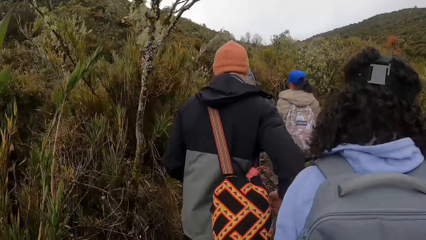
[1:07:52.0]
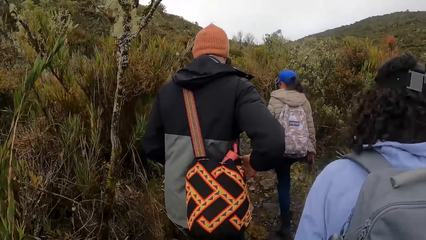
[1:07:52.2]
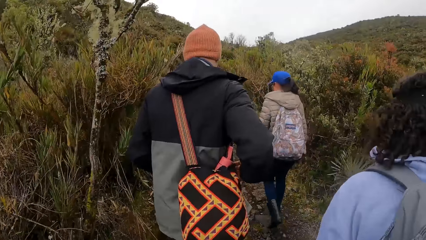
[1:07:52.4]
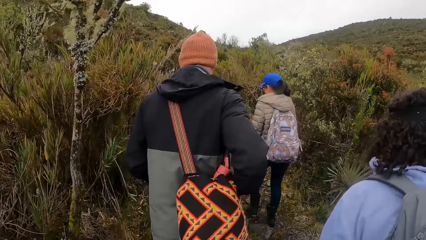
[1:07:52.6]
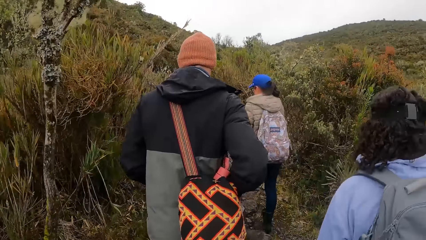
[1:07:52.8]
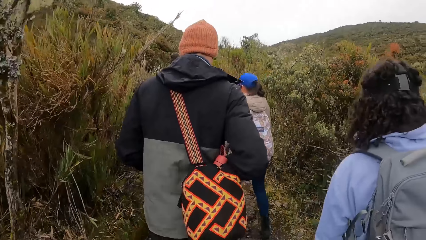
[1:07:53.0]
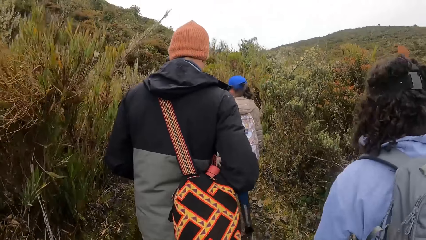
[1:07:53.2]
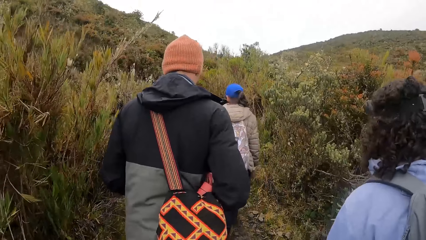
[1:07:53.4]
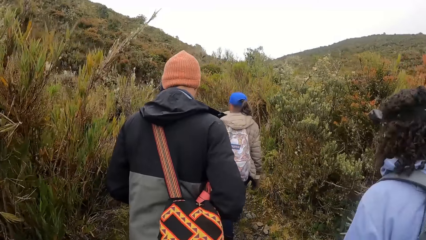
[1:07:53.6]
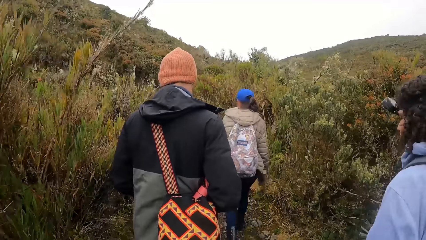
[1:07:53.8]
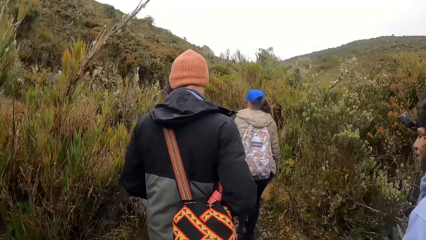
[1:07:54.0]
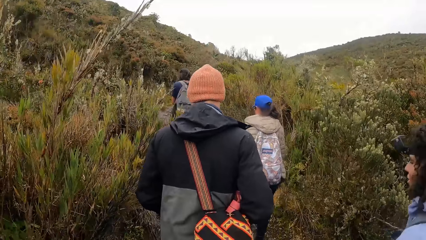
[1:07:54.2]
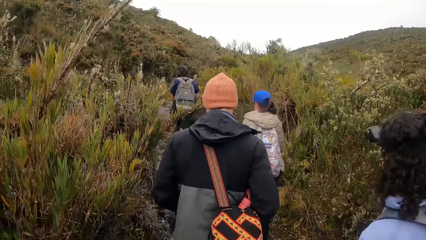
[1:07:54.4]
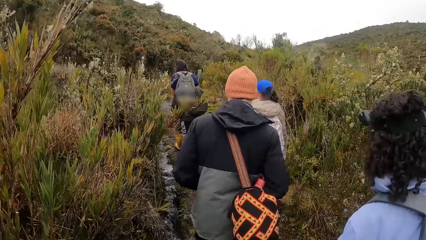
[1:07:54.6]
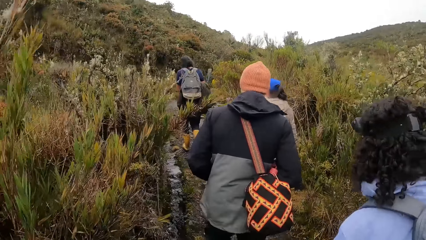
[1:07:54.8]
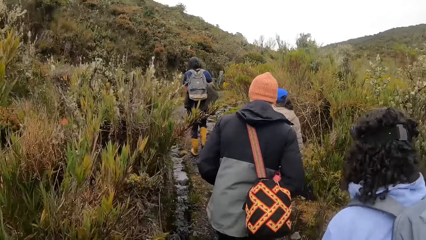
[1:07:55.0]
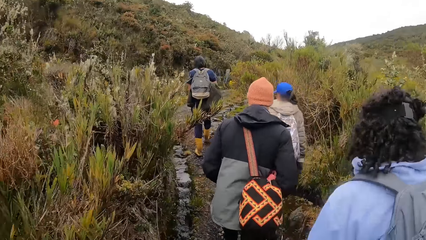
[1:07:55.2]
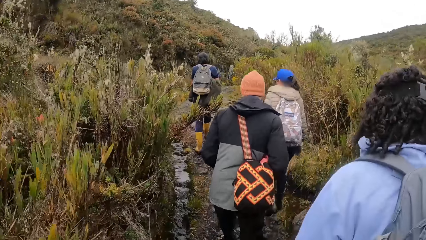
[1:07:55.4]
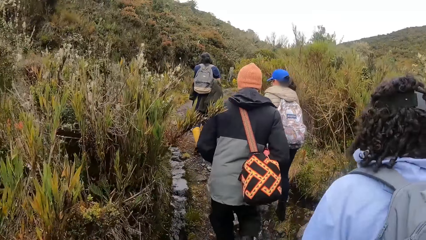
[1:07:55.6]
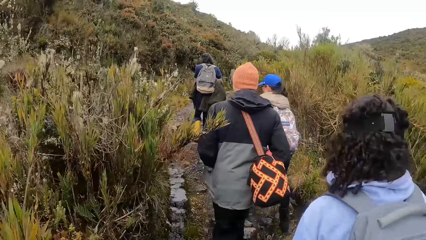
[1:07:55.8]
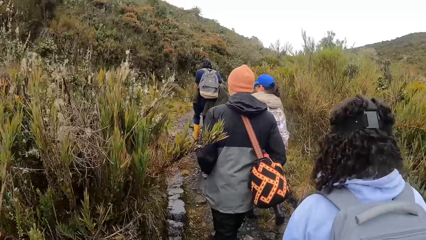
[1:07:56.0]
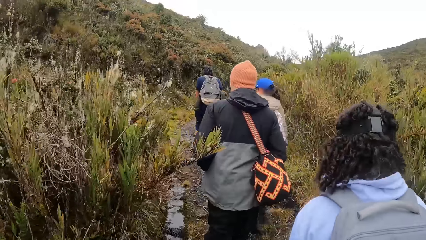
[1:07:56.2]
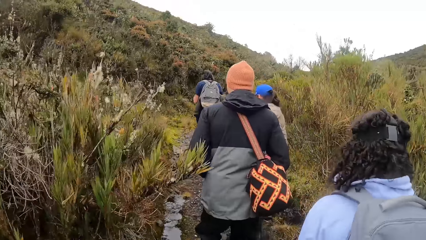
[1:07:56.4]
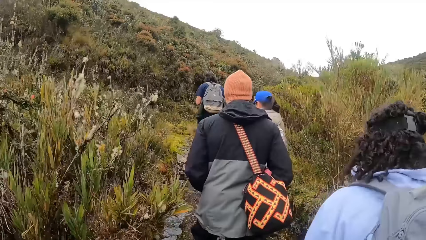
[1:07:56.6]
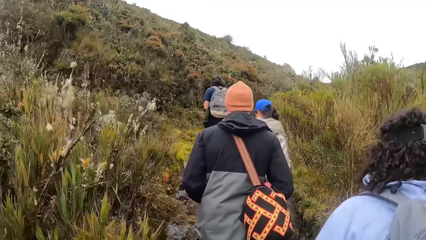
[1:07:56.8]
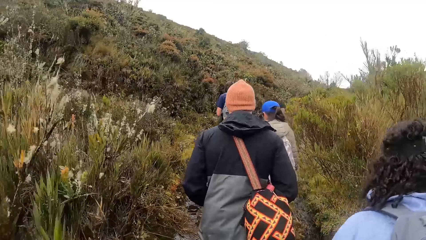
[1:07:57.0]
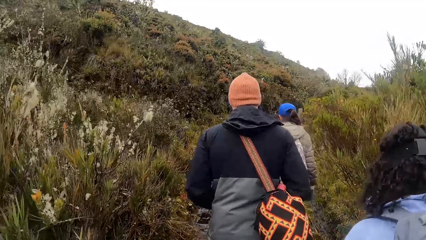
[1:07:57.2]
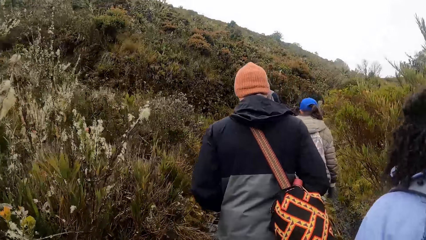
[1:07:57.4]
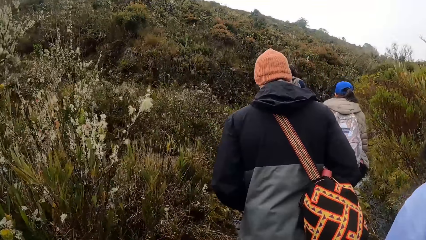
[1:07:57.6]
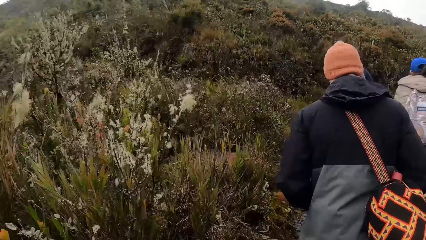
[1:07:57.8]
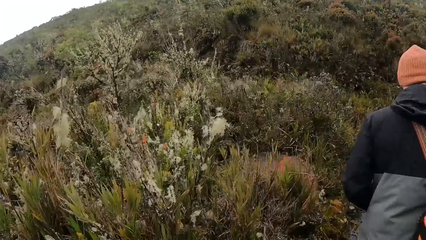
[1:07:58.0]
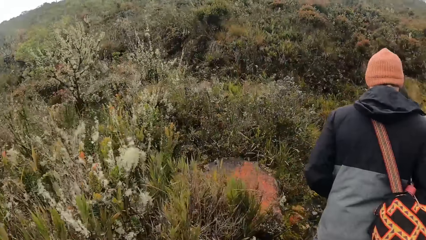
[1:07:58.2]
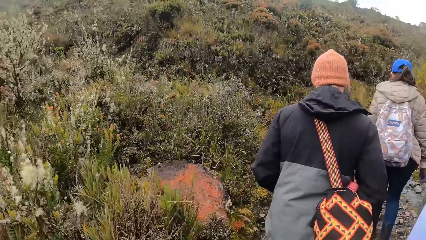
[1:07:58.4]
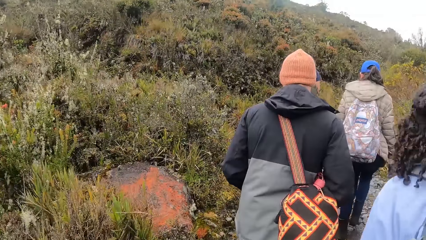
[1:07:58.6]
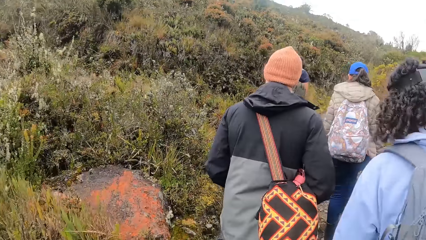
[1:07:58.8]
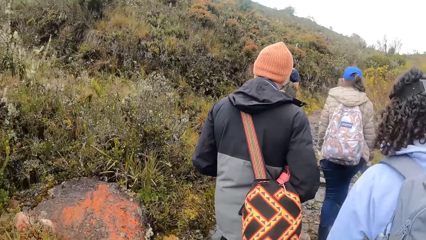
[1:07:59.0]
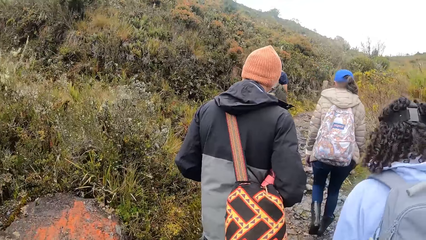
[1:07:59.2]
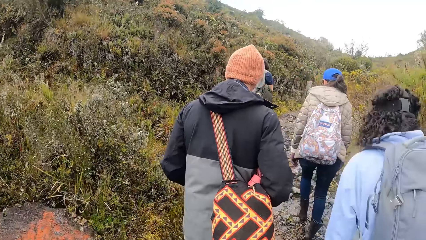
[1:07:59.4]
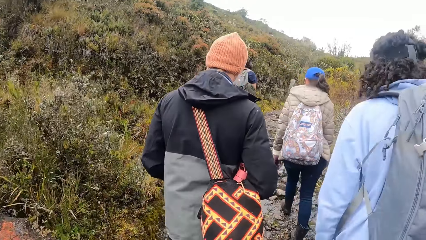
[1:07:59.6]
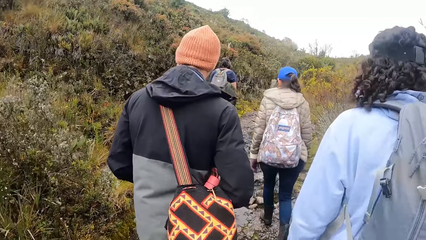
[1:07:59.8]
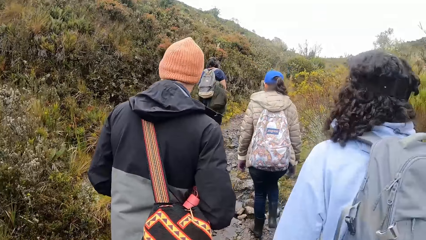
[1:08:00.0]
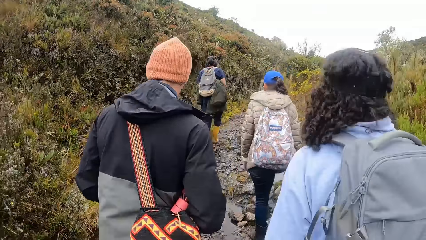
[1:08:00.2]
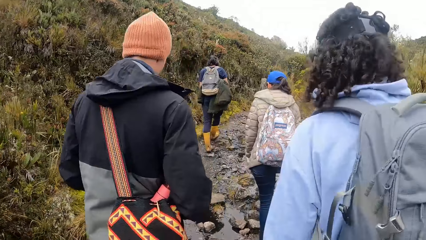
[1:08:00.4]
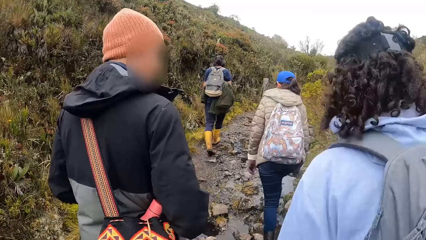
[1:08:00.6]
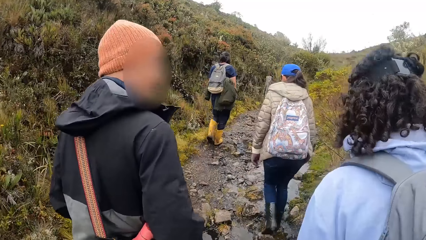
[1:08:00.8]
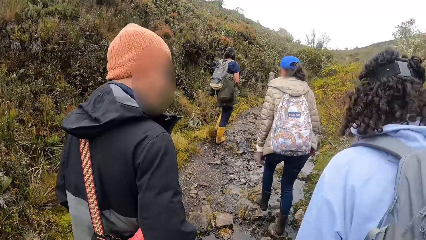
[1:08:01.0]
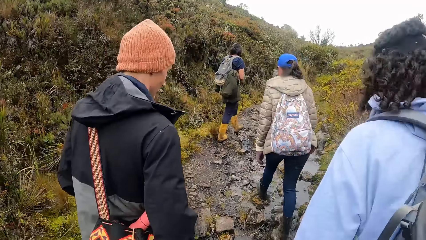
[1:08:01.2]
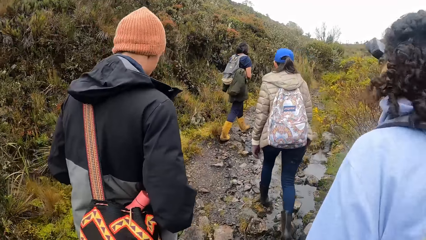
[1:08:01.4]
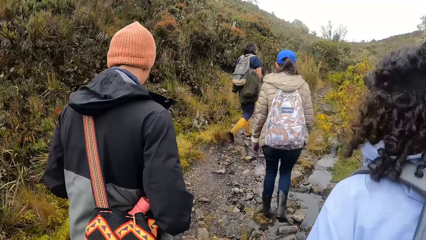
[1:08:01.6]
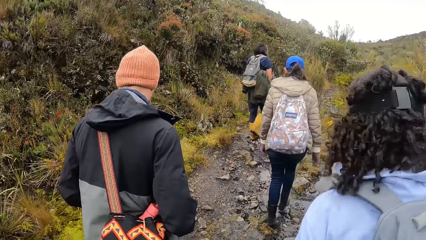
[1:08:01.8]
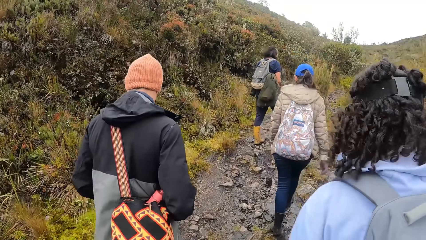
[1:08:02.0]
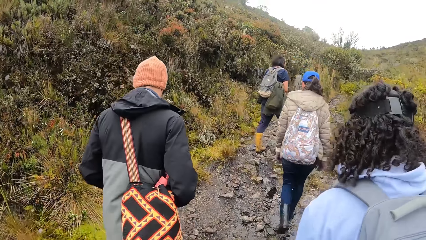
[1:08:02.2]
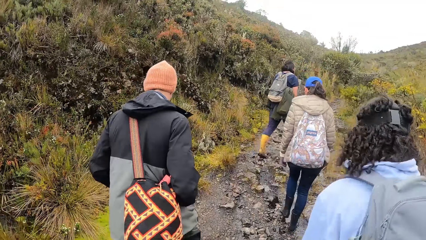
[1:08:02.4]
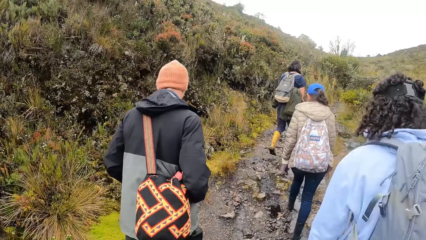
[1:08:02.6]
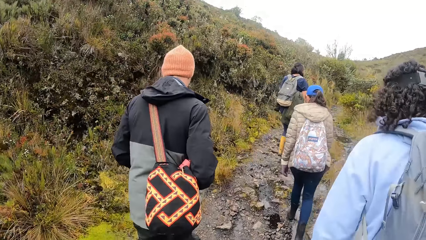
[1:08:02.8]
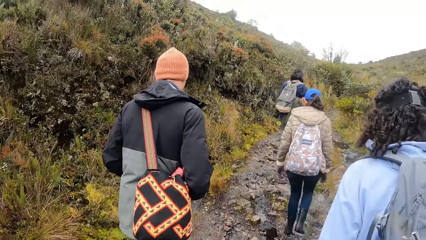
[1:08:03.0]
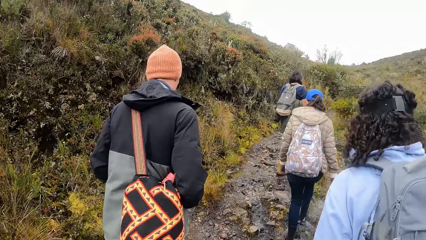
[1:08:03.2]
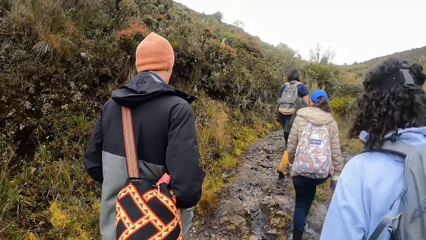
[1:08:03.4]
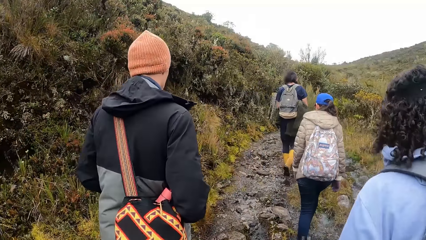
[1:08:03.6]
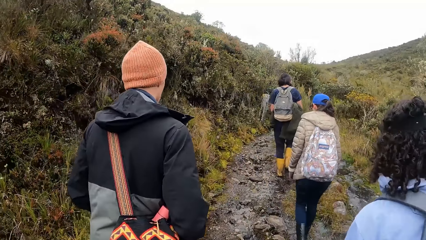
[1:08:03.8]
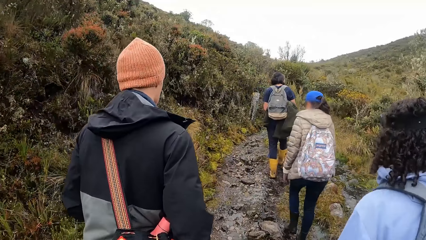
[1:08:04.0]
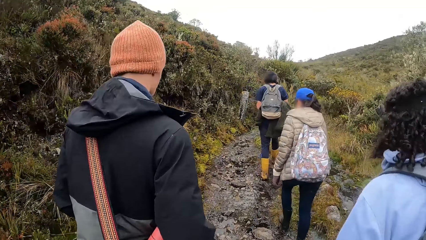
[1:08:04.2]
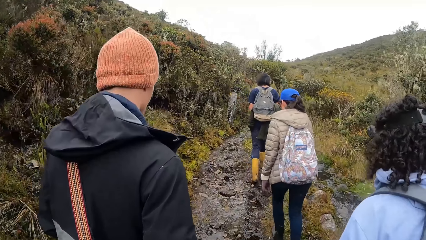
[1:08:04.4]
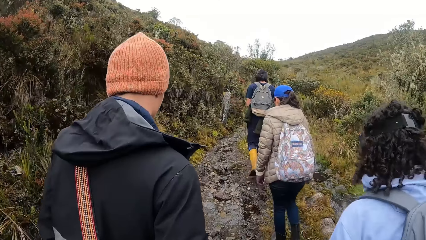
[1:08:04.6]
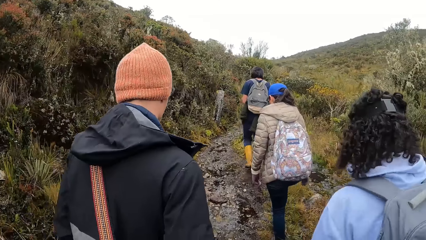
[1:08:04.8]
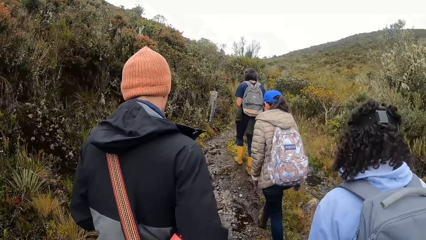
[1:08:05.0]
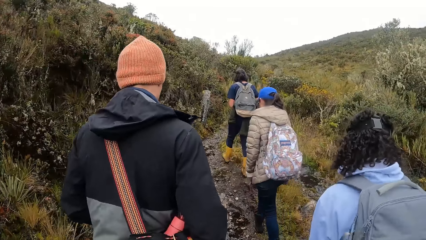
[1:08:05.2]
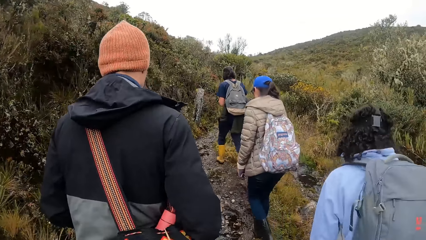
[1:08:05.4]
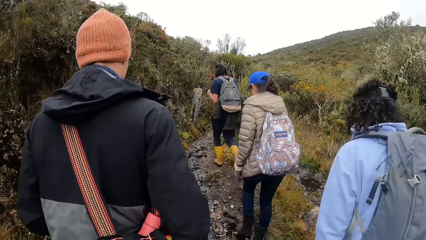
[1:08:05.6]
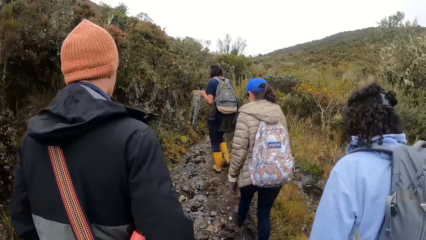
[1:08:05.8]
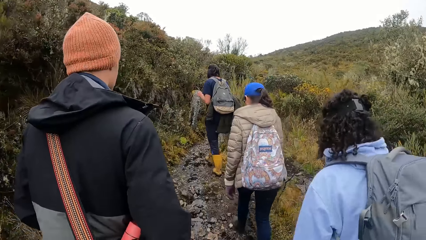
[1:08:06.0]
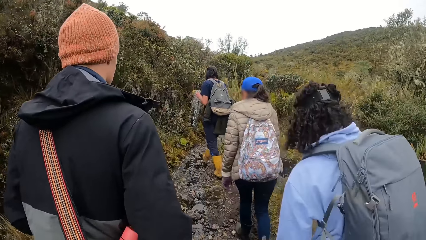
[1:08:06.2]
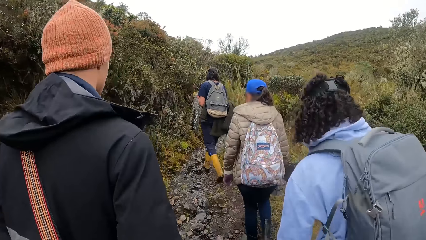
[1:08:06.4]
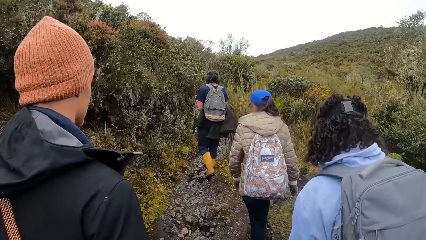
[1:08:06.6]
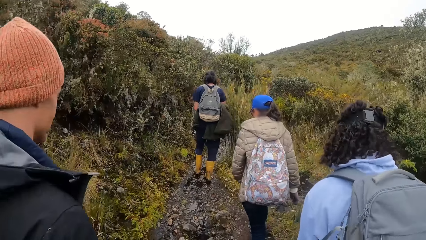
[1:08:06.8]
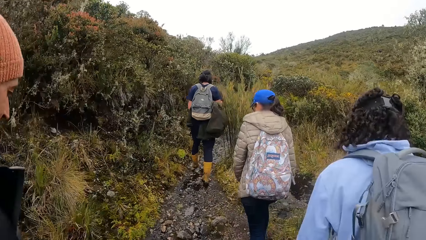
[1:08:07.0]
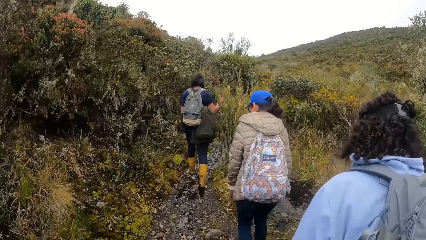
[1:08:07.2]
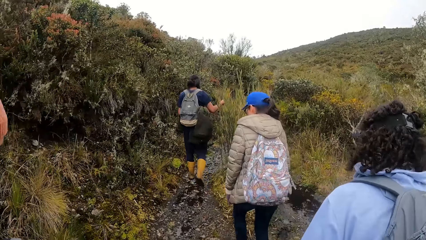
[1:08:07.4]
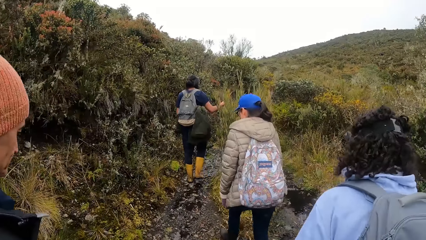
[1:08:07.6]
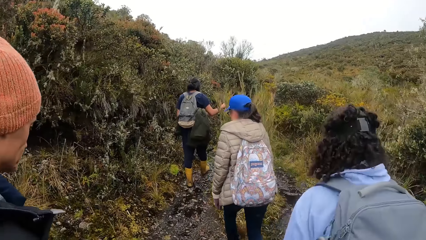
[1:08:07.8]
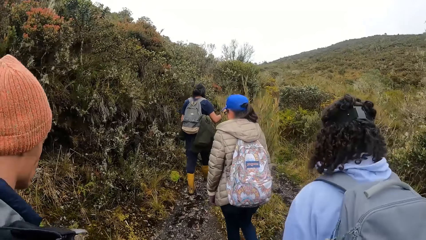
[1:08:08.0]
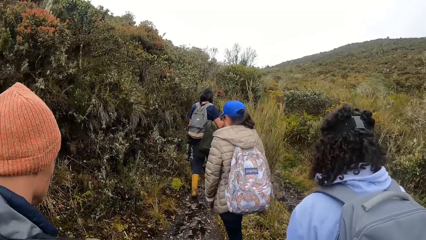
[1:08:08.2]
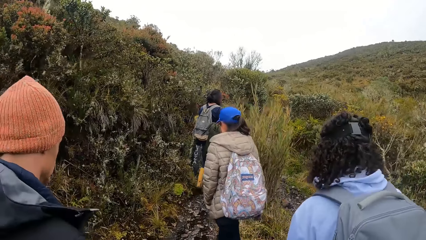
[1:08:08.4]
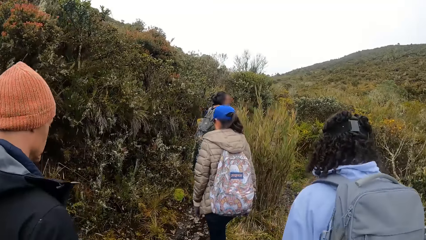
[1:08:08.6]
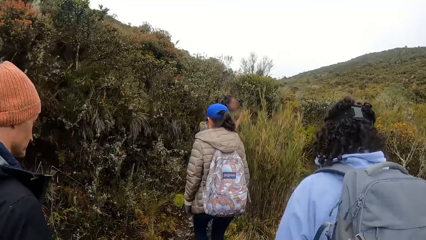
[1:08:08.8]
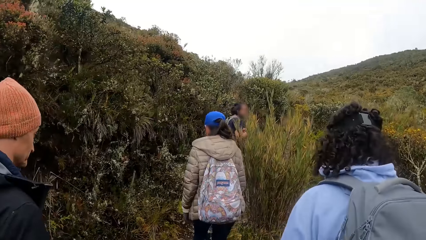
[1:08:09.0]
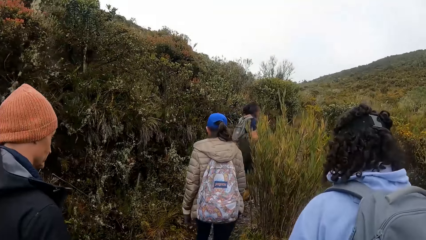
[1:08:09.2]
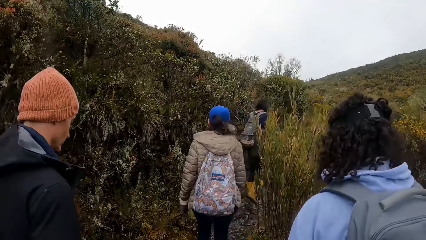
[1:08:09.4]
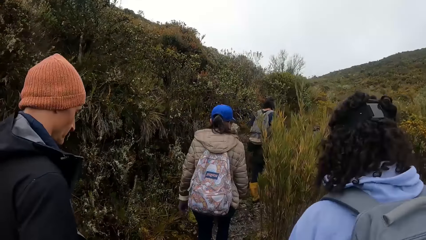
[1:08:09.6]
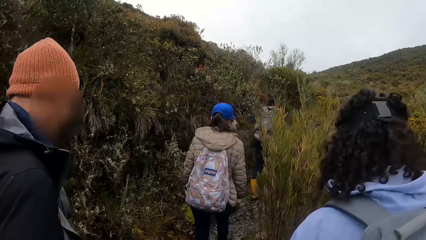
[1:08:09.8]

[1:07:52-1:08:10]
A man holds a bag strap around his body with both hands. The camera wearer looks around the forest. A man converses with a woman. The camera wearer walks around the forest with the team. Another man touches a plant along the trail with his right hand. The camera wearer looks at the man.
